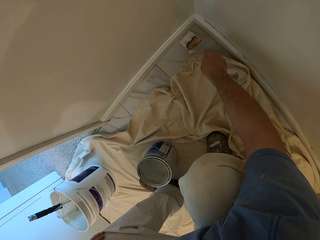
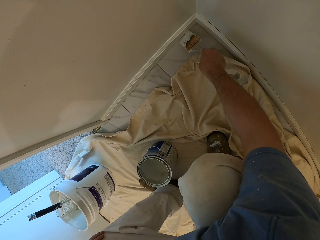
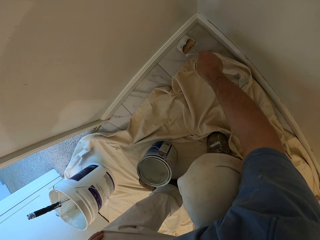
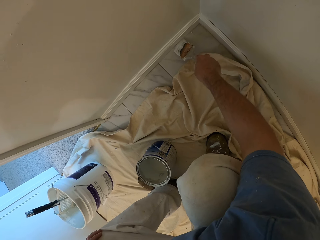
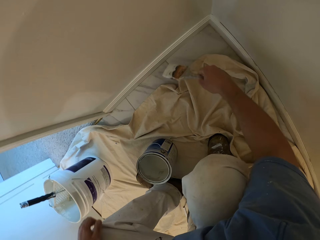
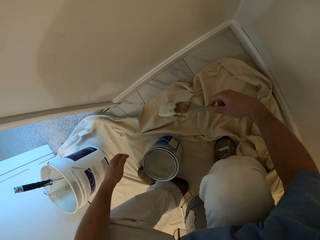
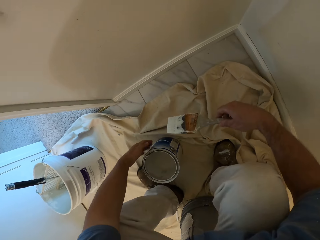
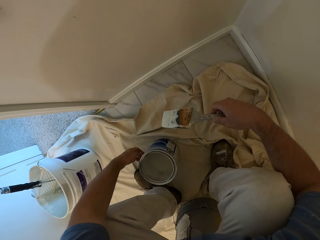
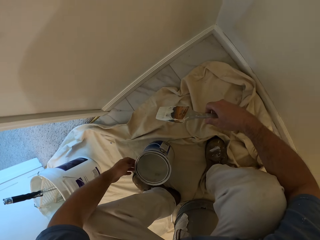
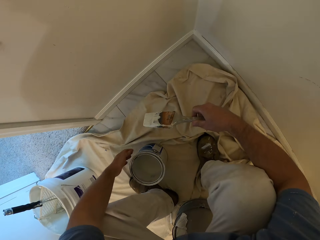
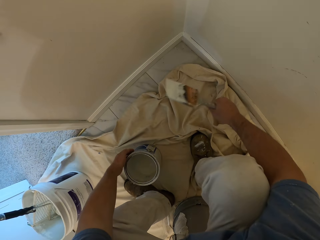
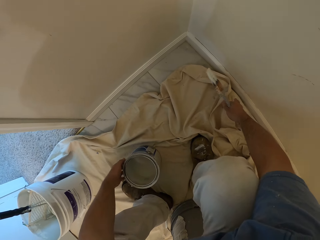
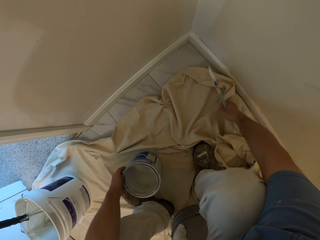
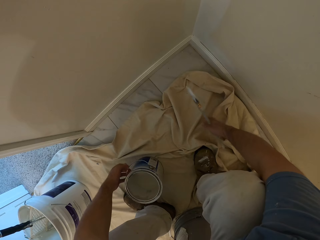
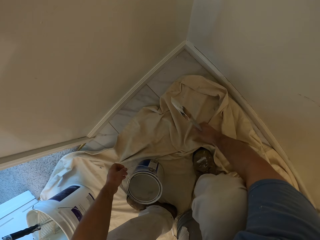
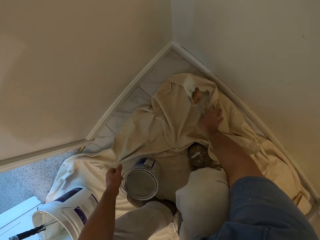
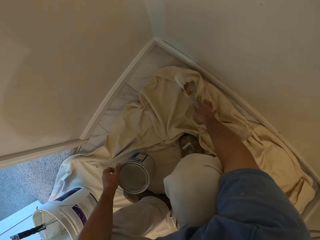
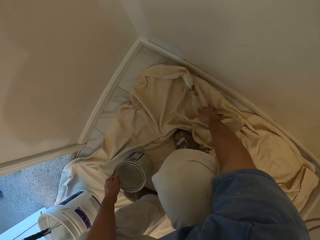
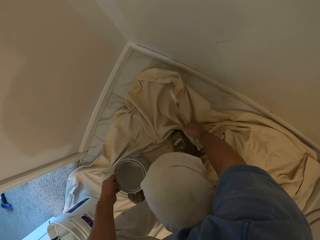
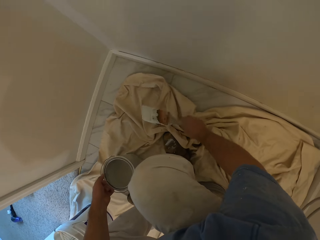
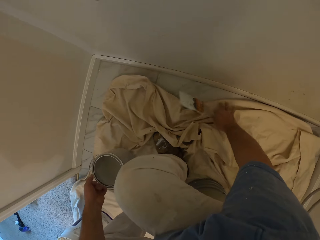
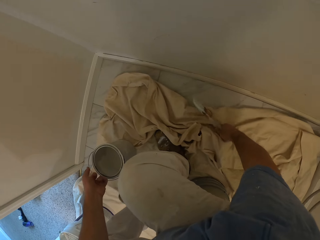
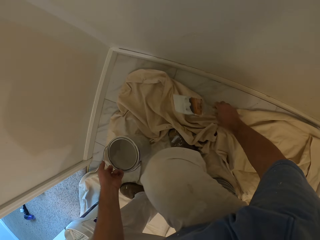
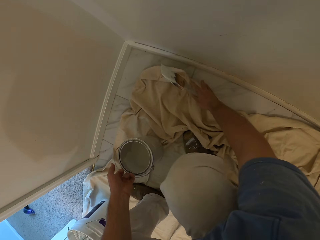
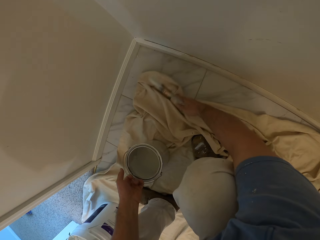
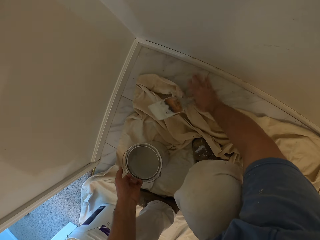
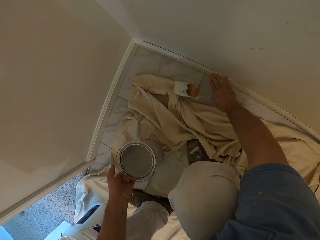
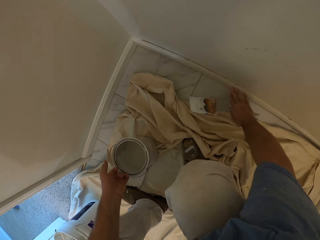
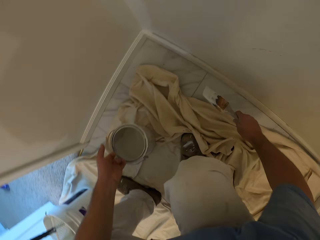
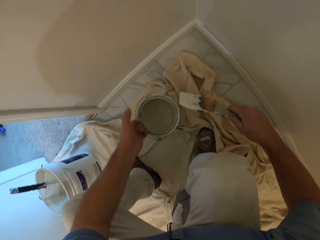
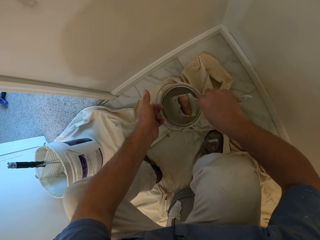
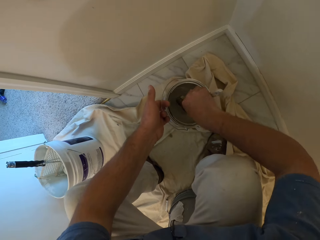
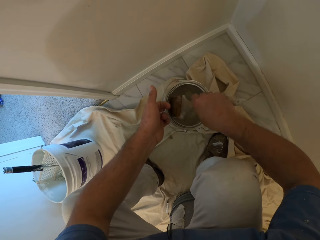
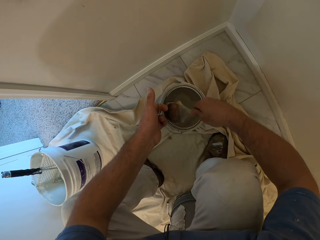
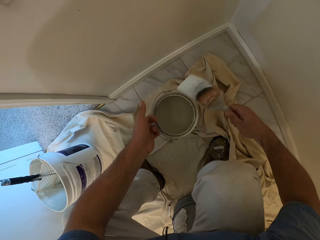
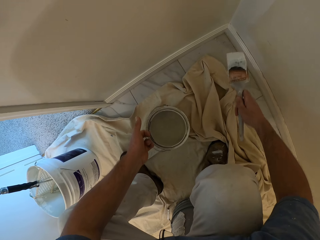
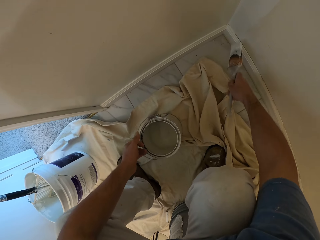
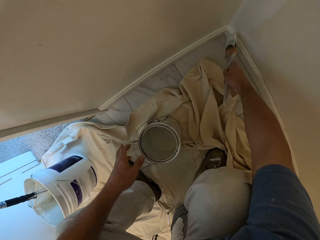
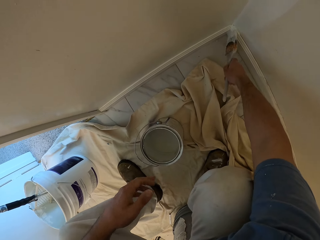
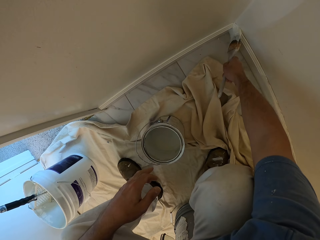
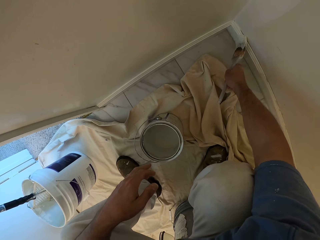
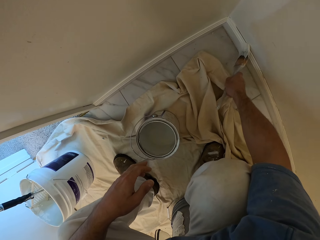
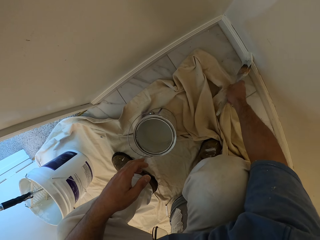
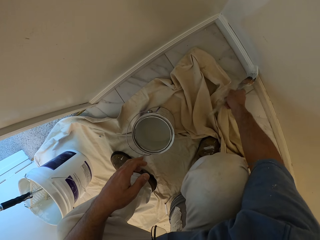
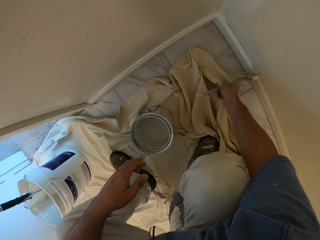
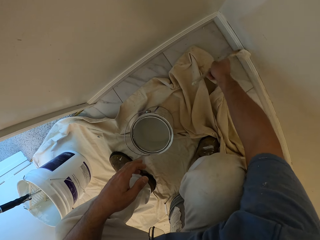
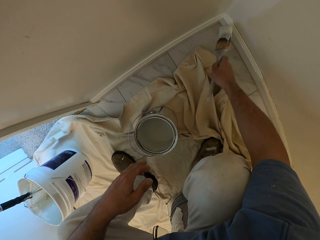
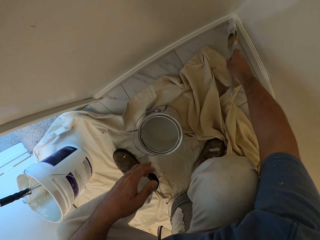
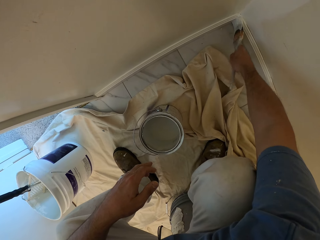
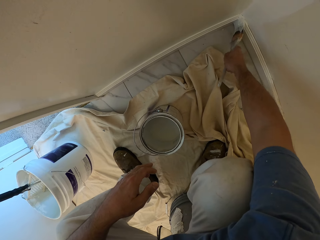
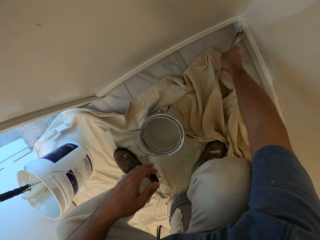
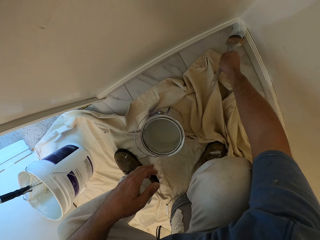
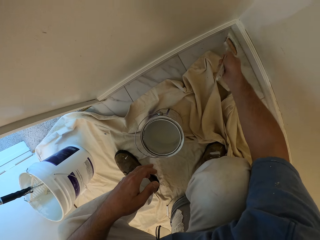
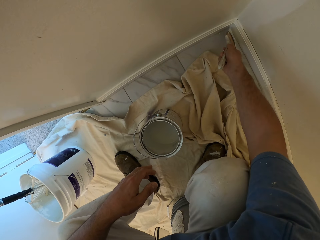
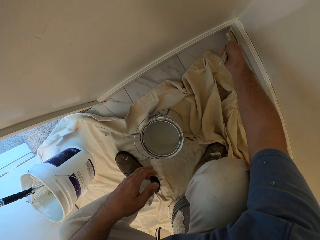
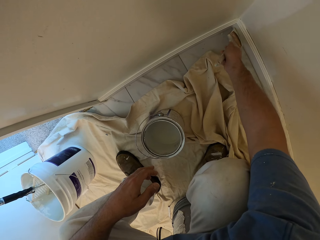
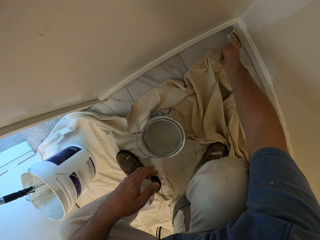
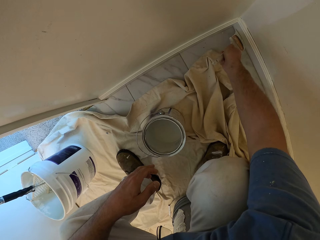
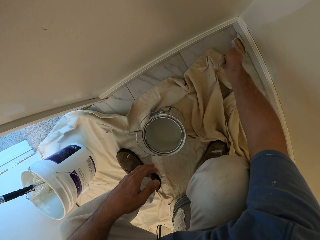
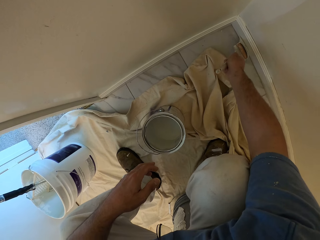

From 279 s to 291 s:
The camera wearer places a container on the floor. He picks the bucket of paint from the floor with his left hand. He adjusts a cloth or material on the floor with his left hand. He moves the material on the floor. He takes paint from the bucket of paint with the paint brush in his right hand. He drops the bucket of paint on the floor with his left hand. He paints the wooden frame on the base wall with the brush.

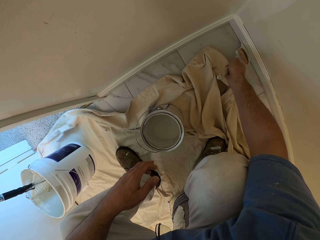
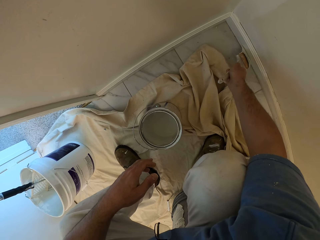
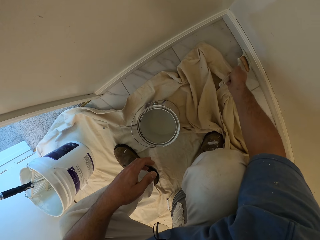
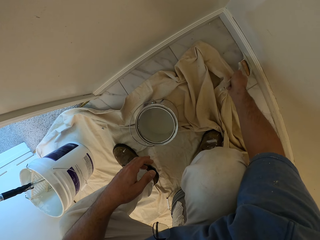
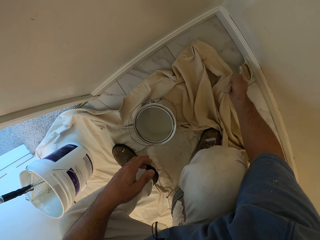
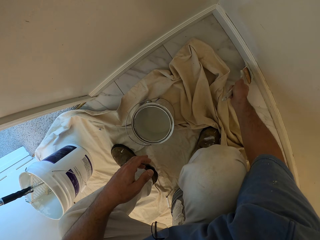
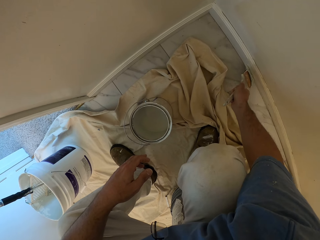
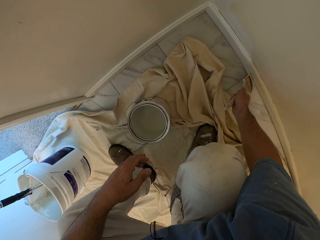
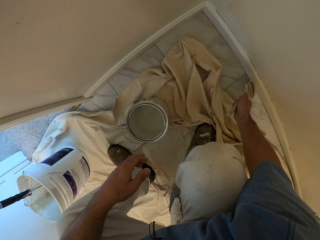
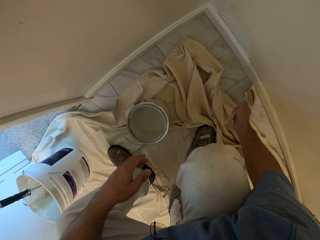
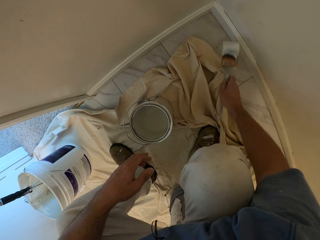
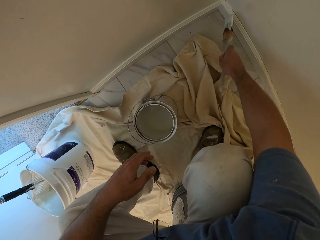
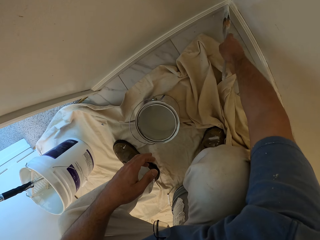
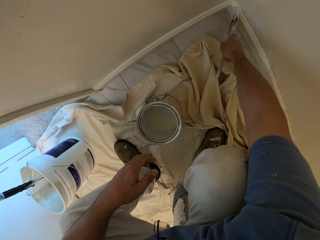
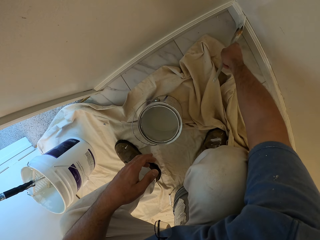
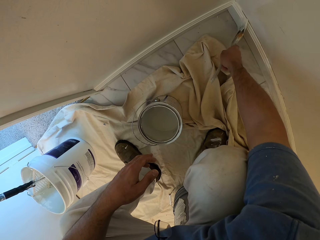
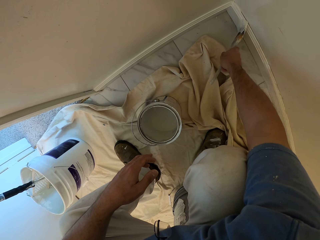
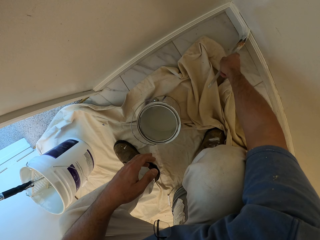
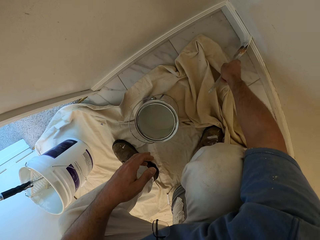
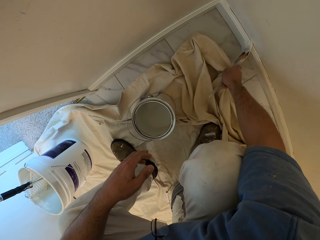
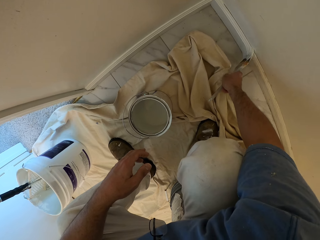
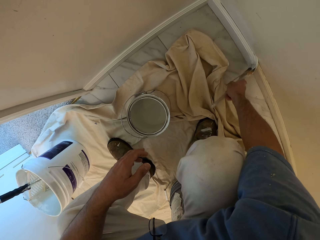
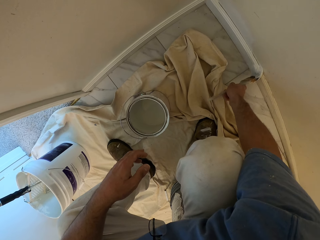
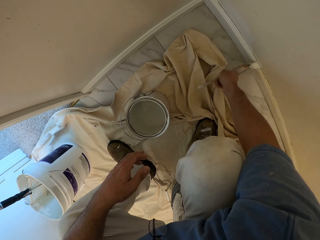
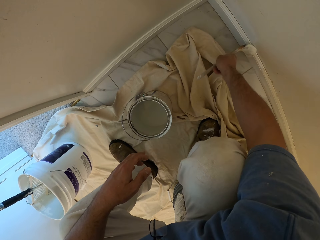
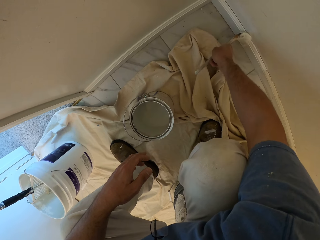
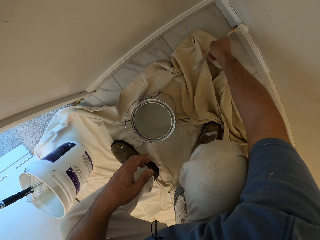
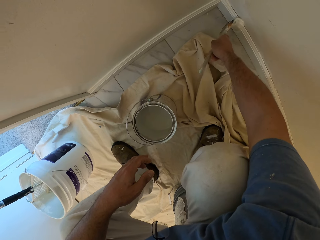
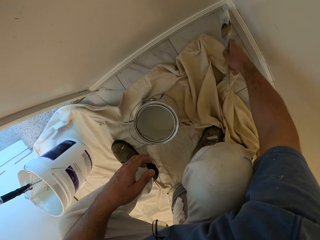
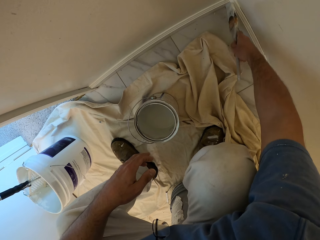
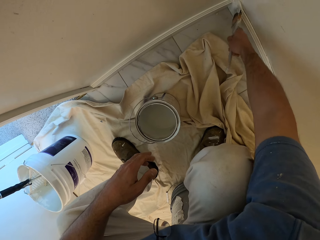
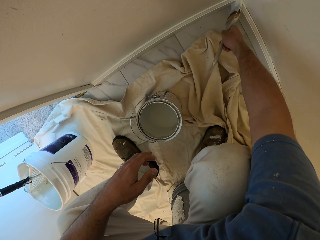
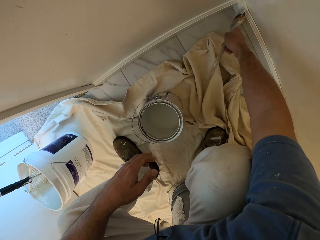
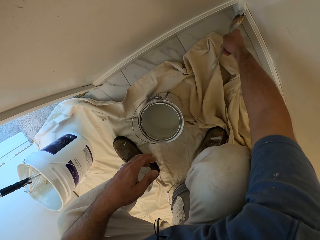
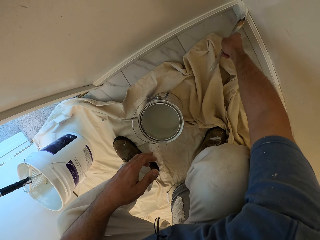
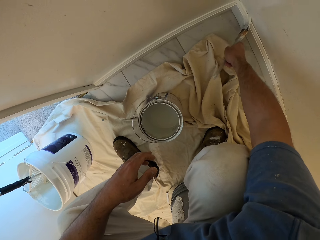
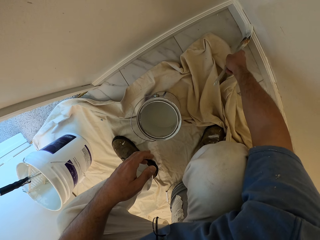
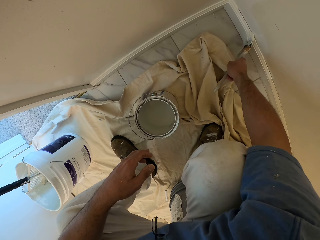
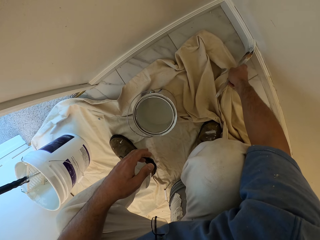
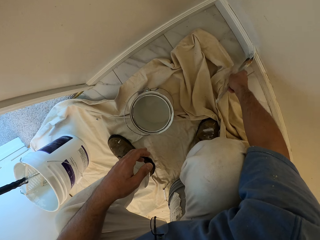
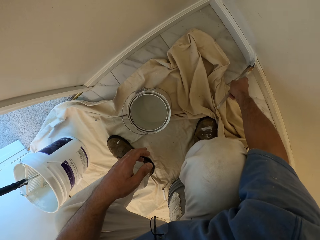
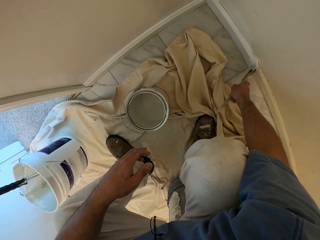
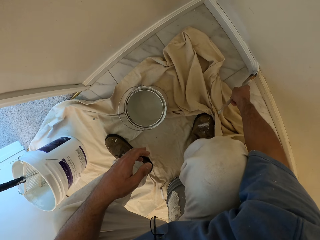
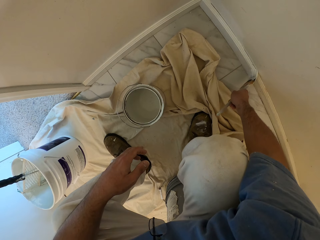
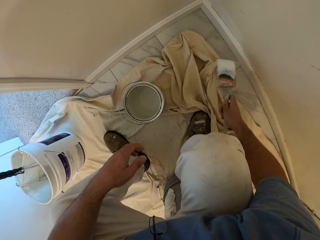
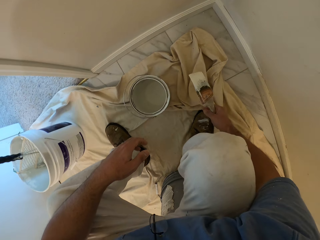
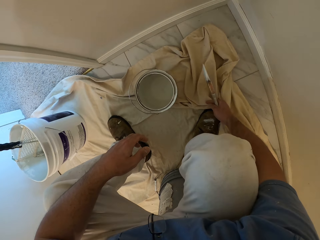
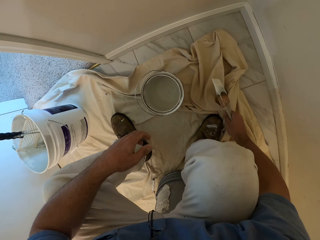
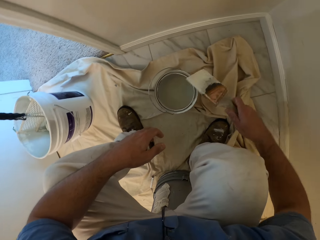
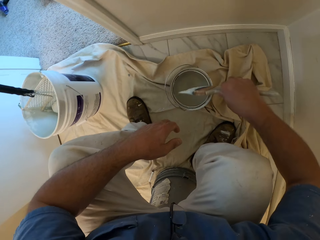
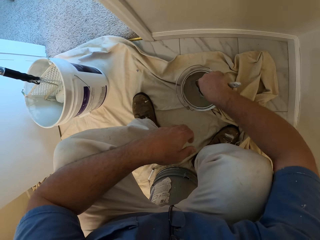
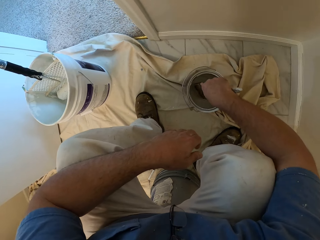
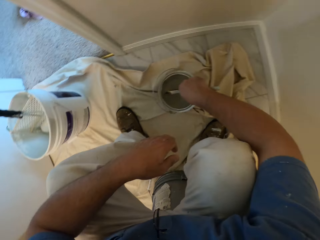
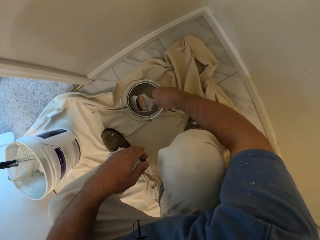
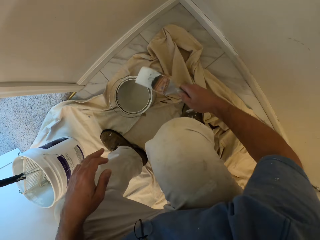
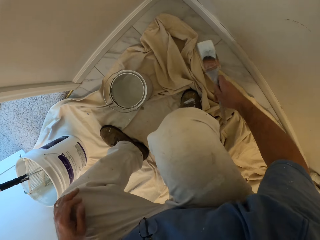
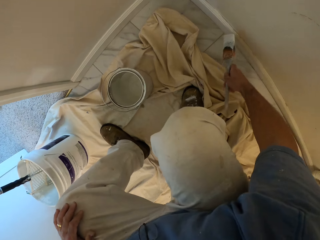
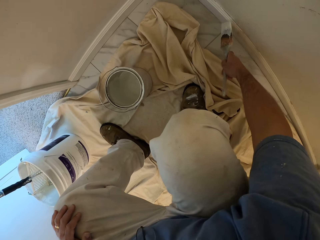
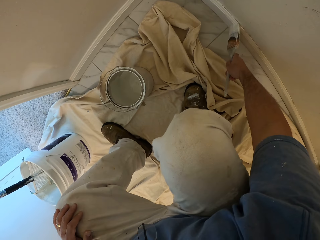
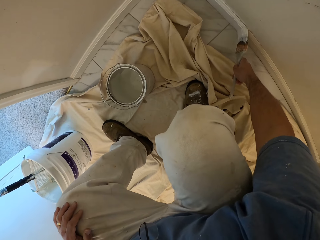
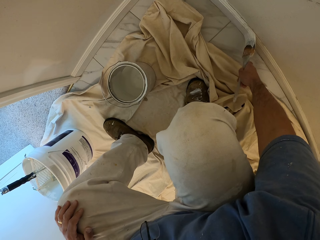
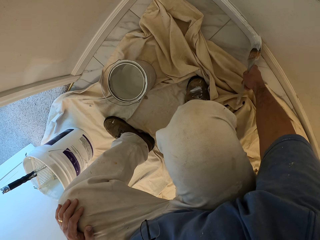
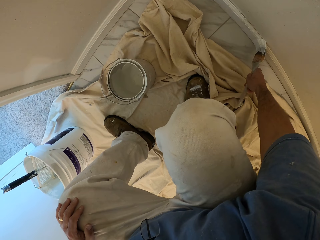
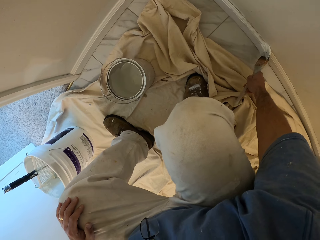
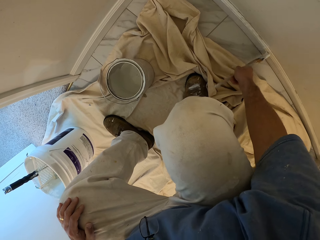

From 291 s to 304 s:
The camera wearer takes paint from a bucket of paint with the paint brush in his right hand. He paints the wooden frame on the base wall with the brush.
